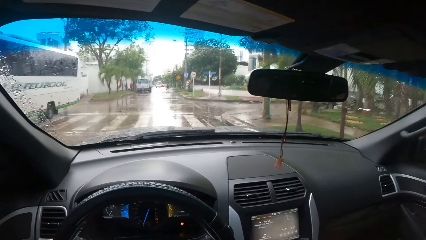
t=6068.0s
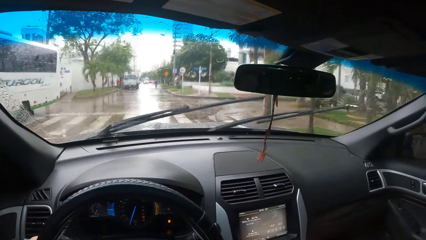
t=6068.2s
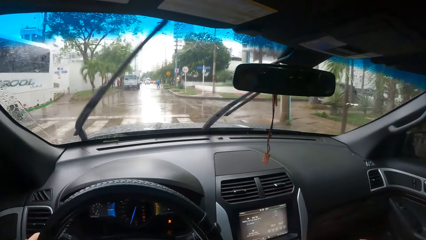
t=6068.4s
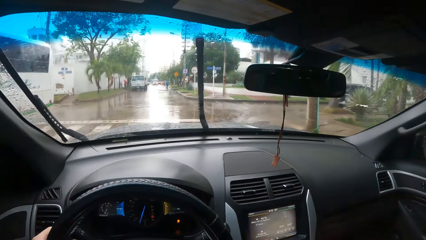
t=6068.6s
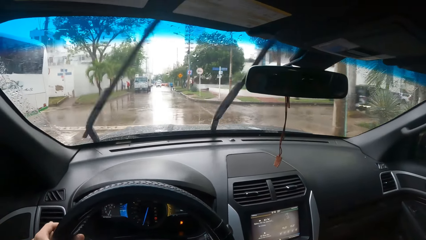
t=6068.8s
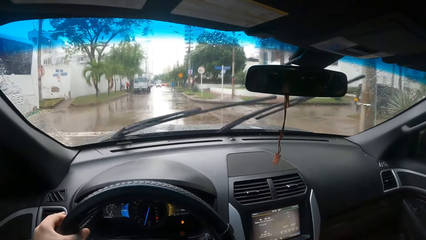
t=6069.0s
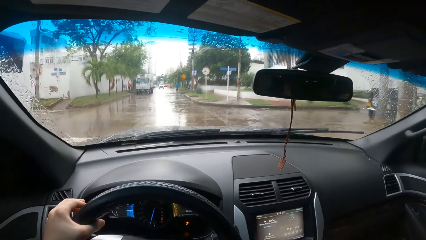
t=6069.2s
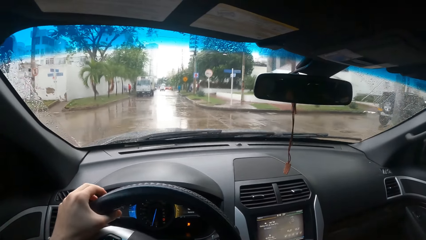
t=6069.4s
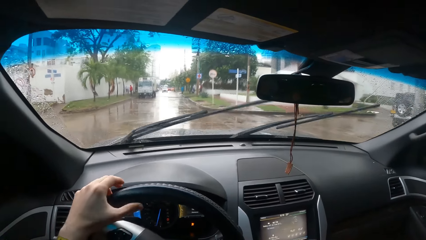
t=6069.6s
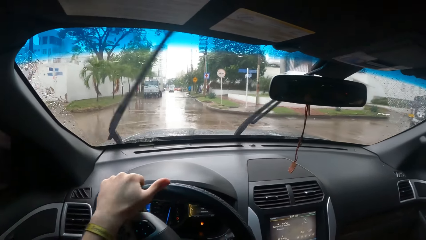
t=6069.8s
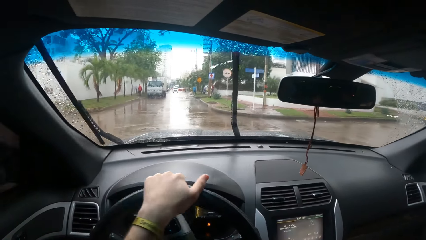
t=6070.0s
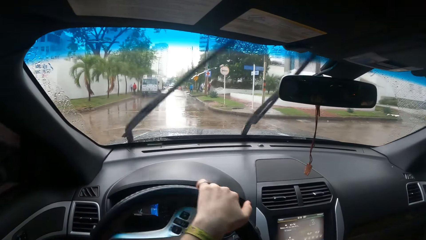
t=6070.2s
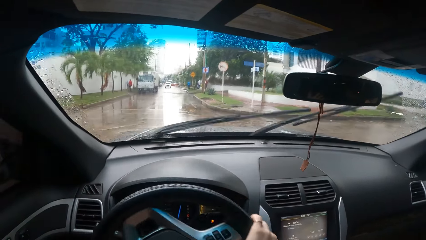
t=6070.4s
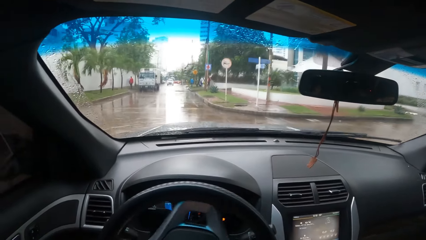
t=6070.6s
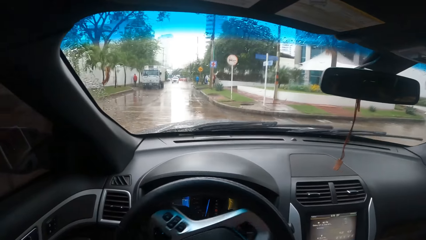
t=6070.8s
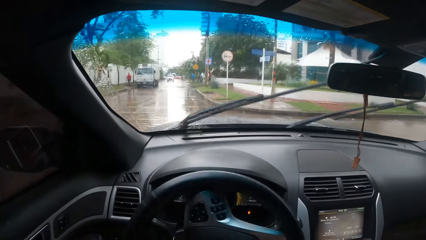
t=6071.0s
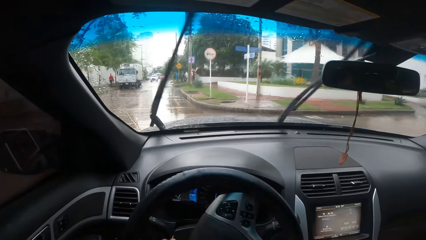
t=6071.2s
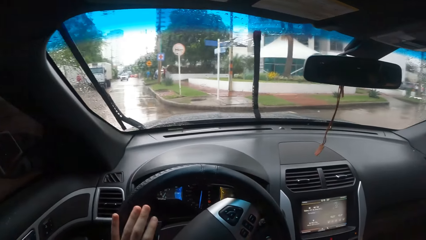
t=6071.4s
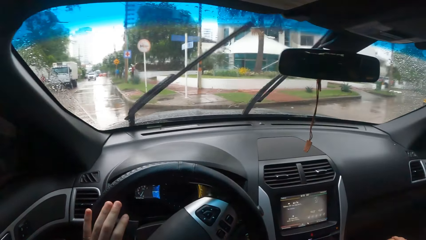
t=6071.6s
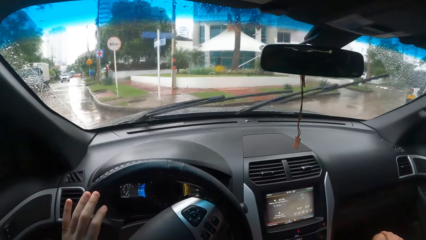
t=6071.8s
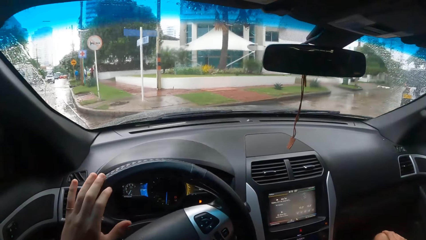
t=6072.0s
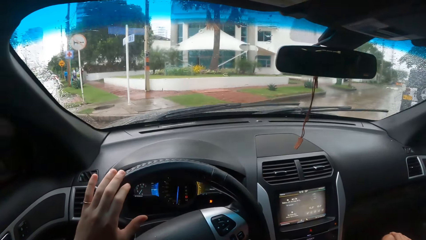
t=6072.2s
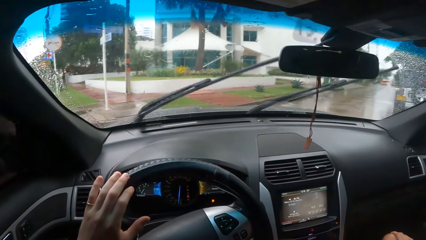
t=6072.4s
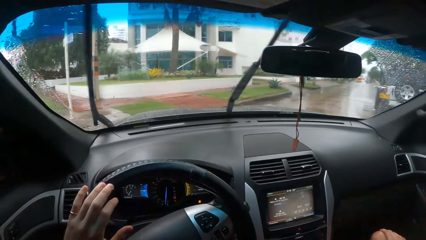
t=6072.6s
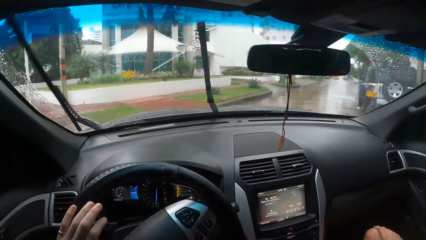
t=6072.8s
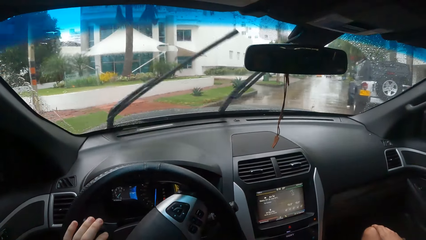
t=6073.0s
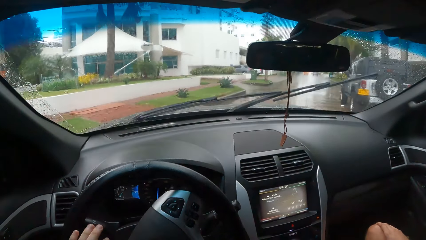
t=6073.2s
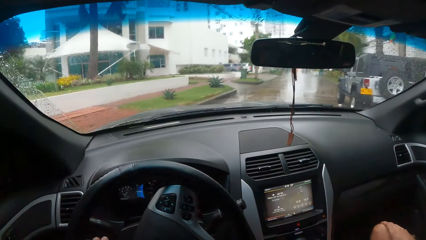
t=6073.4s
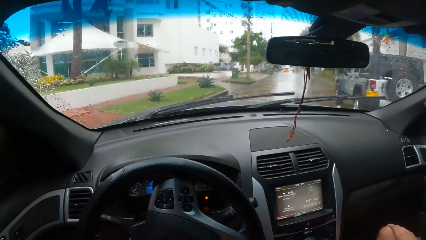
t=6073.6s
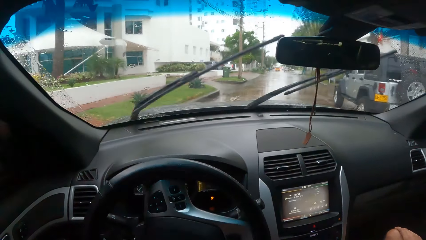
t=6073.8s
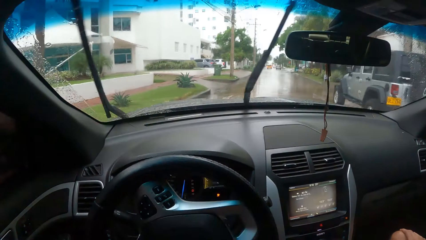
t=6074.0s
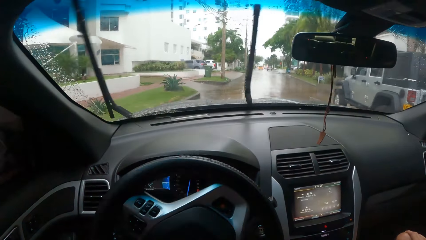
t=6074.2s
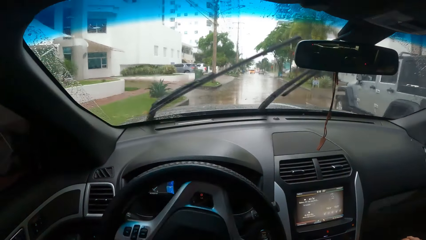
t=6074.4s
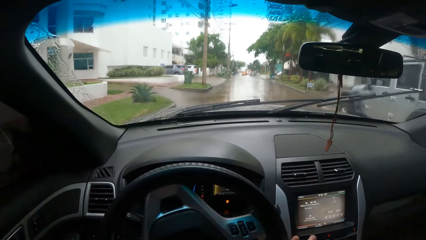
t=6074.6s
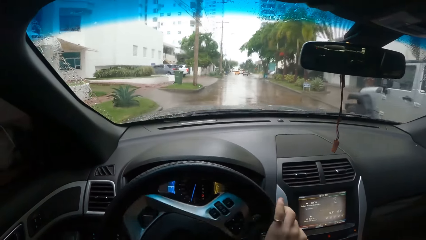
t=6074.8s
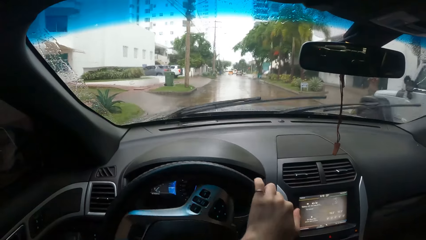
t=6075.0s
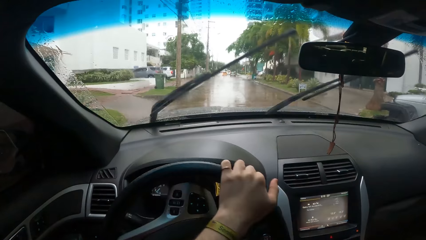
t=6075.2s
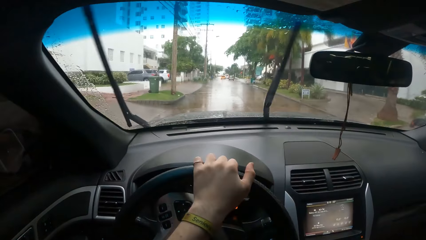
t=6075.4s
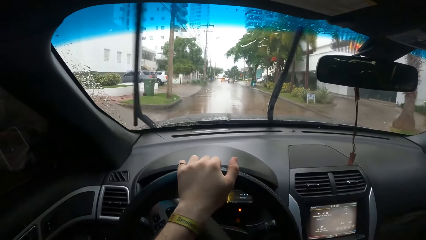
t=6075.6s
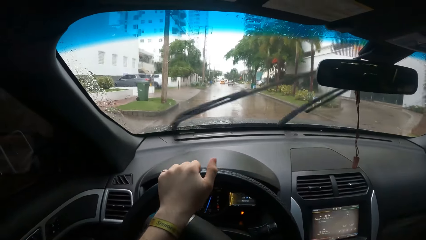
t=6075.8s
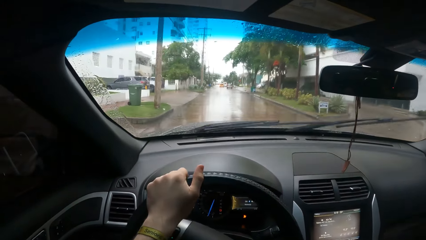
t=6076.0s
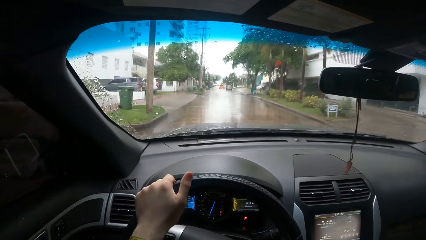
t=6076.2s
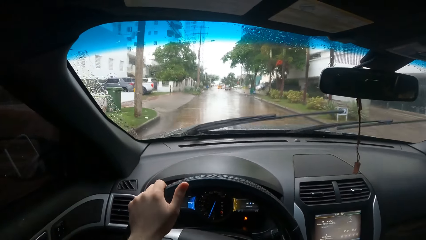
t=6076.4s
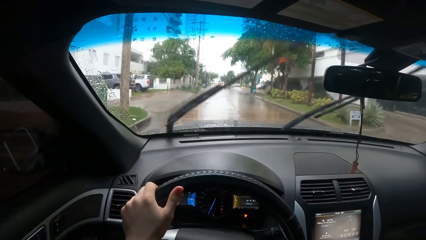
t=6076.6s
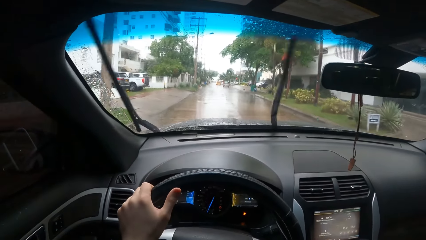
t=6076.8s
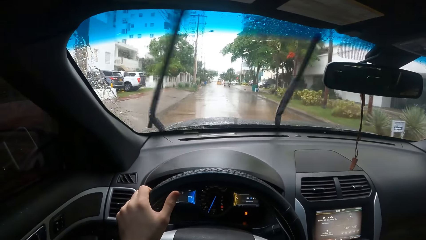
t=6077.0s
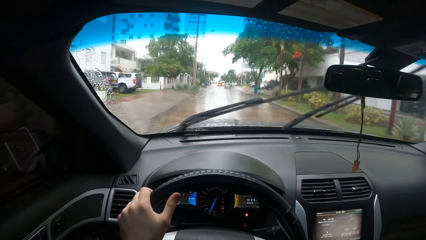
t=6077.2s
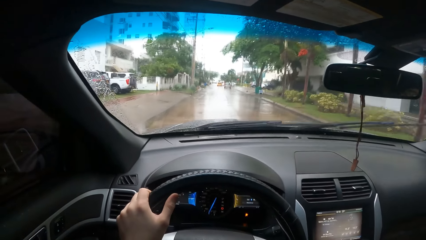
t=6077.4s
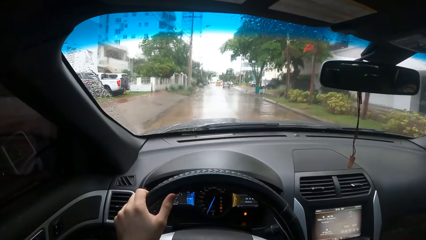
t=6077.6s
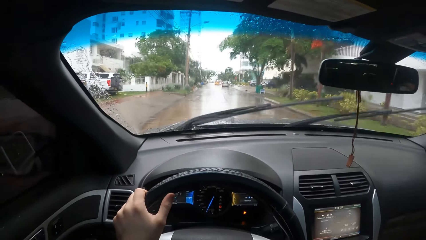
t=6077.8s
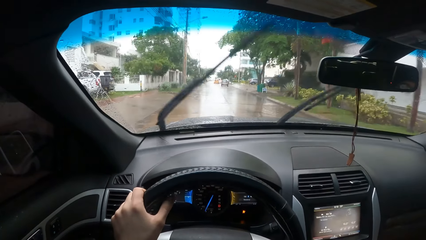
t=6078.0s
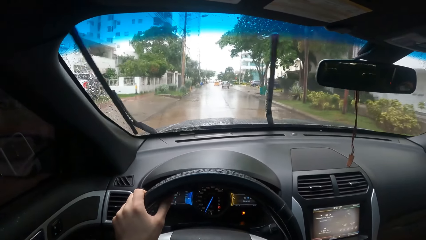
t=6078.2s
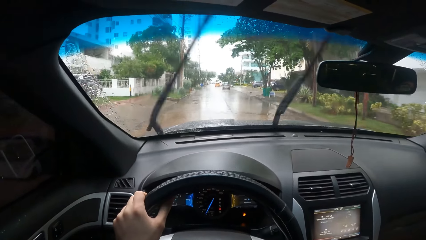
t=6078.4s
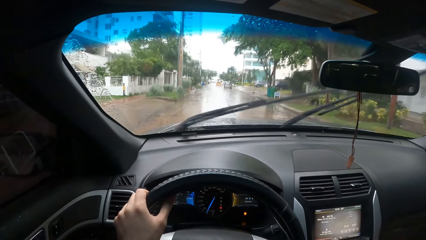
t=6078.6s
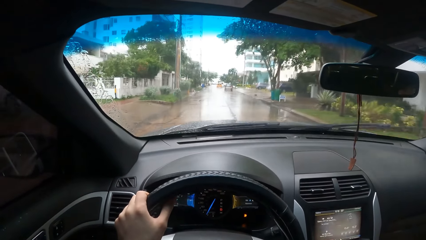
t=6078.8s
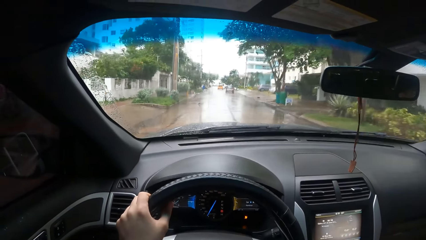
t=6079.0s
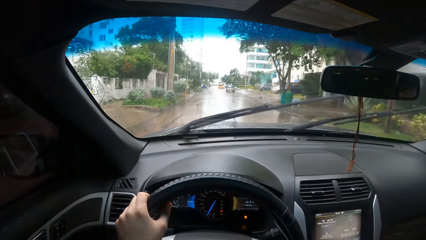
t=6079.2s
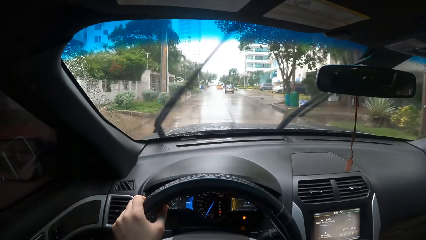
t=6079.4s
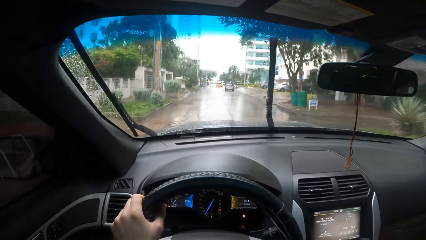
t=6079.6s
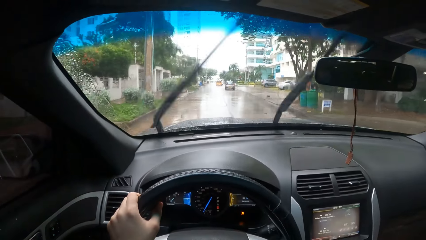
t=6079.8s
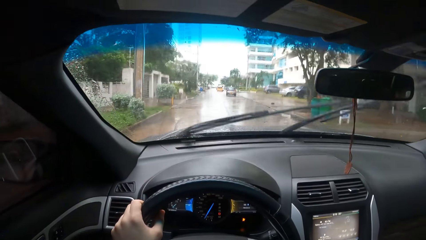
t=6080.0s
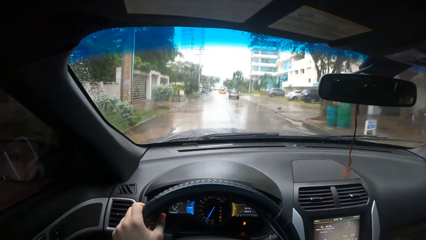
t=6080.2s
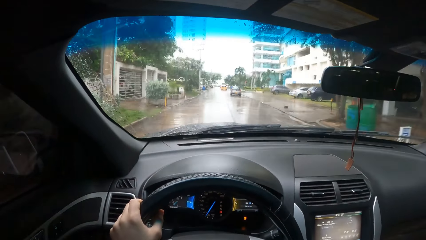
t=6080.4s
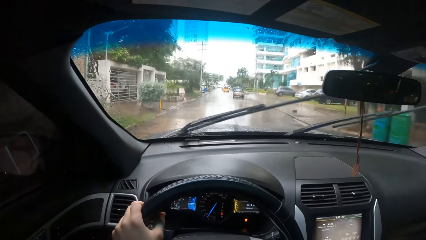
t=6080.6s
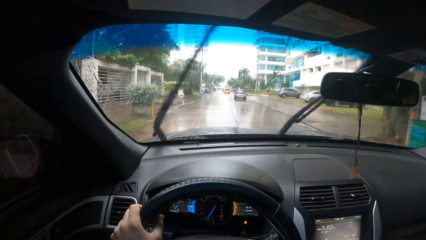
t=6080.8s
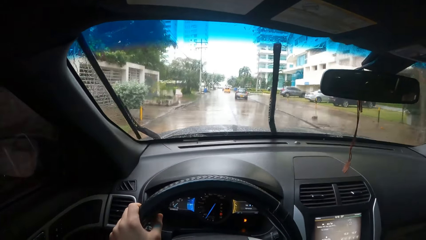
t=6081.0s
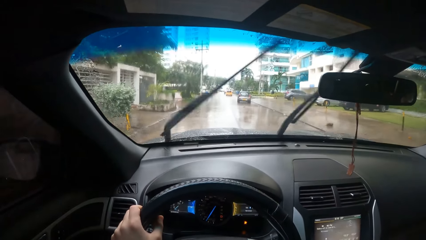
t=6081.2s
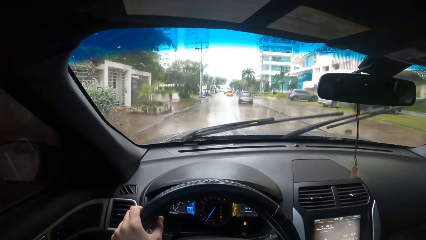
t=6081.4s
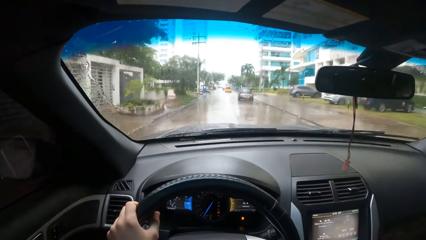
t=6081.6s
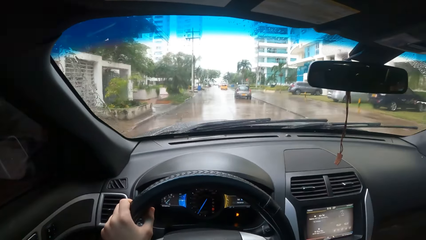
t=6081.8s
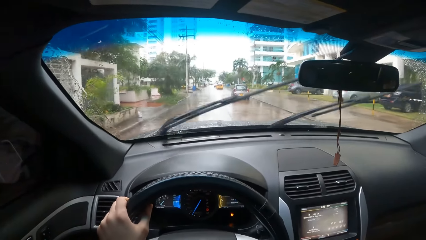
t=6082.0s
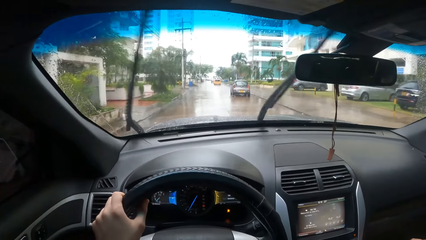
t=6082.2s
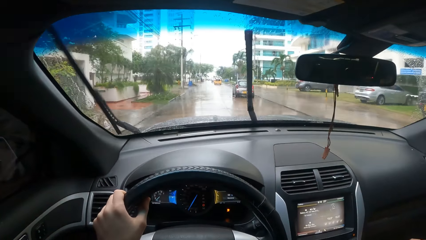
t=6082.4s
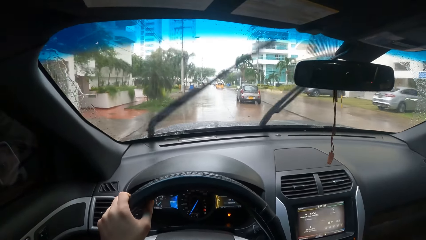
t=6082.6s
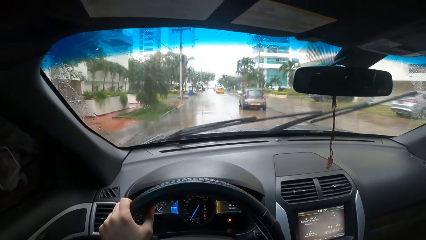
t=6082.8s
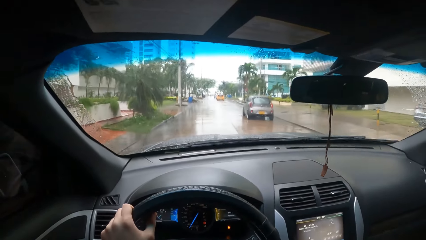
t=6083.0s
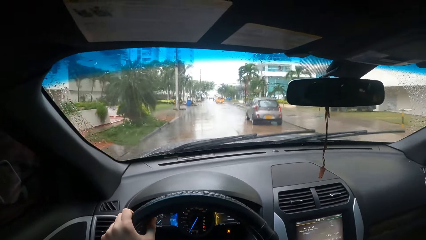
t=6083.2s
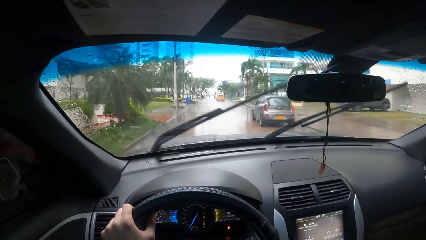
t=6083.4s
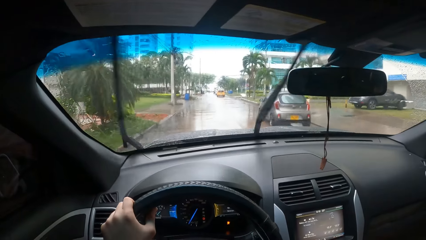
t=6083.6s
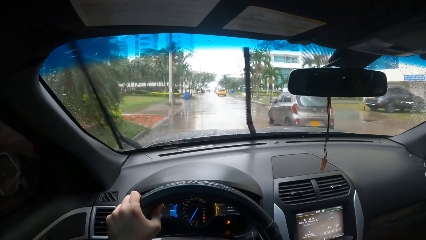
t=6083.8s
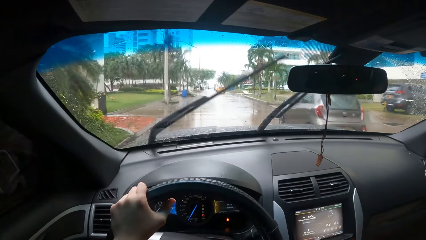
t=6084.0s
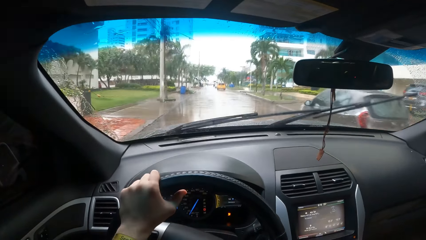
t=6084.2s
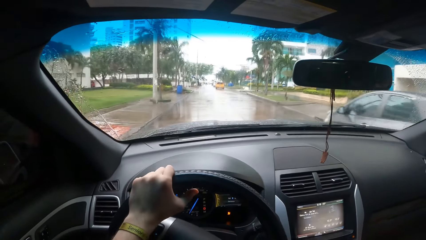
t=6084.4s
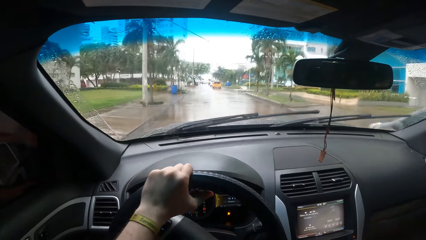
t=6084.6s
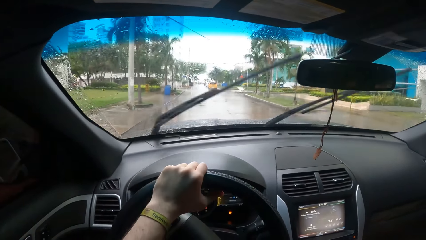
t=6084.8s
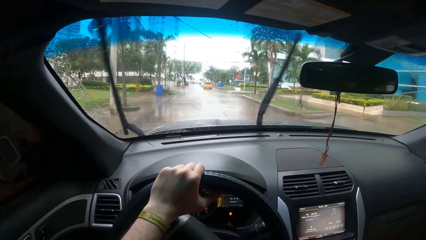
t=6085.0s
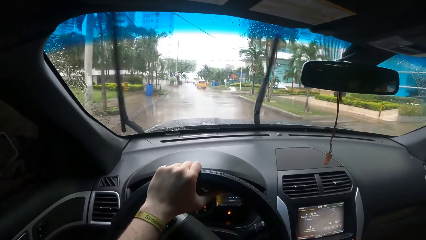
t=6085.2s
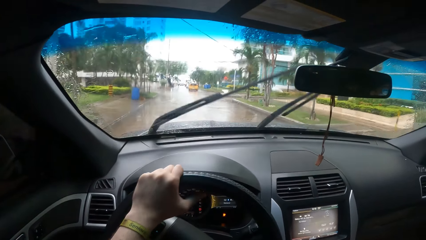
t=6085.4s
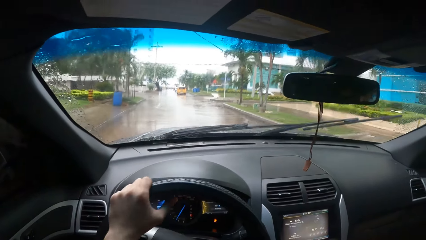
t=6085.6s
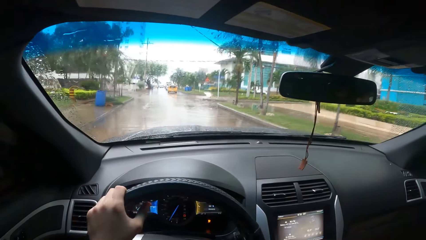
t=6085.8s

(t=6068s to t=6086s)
The camera wearer drives the car on the road. They take a right turn on the road.
